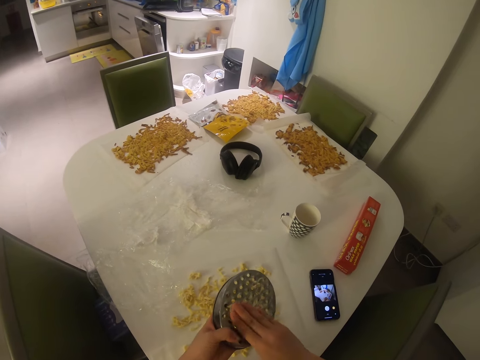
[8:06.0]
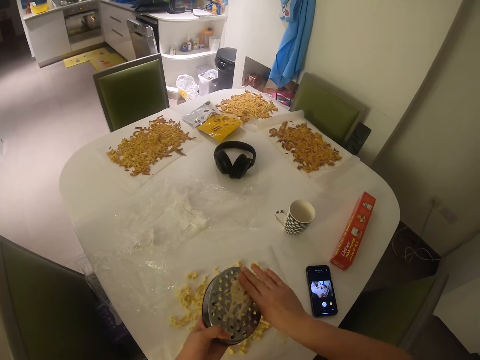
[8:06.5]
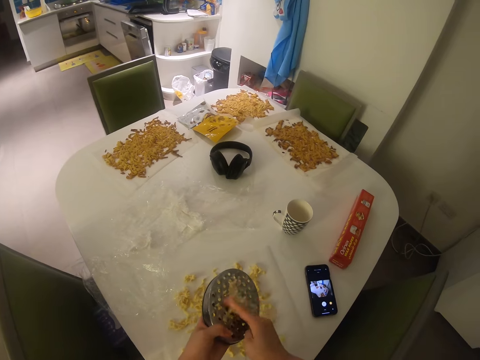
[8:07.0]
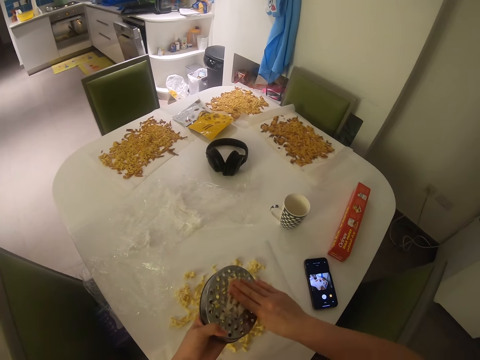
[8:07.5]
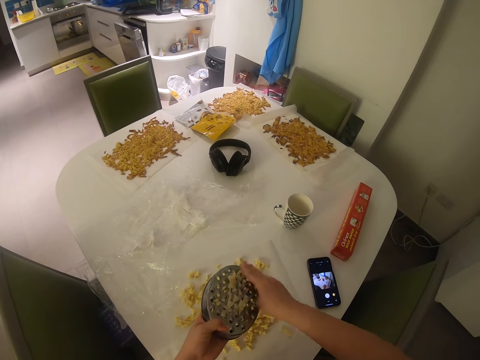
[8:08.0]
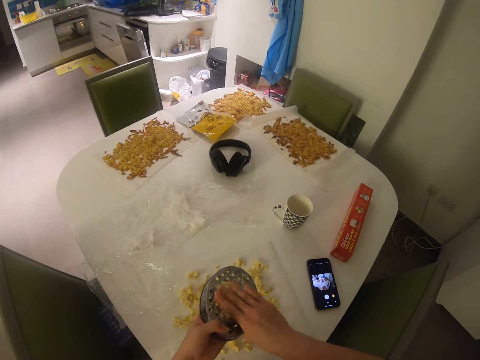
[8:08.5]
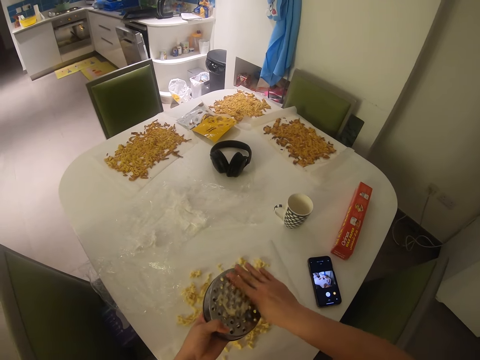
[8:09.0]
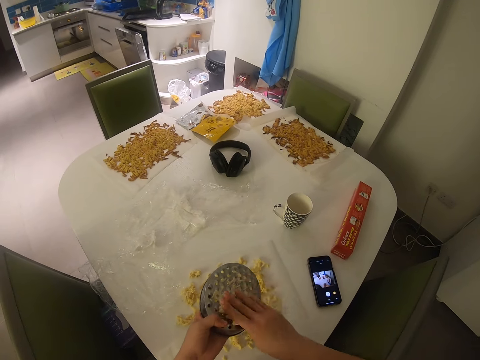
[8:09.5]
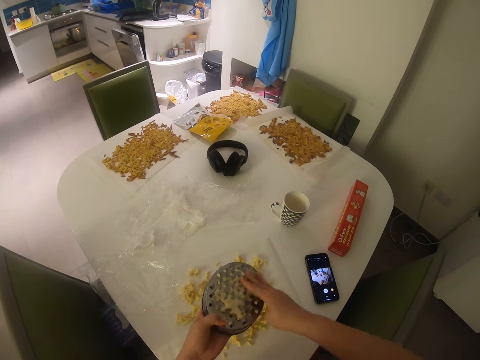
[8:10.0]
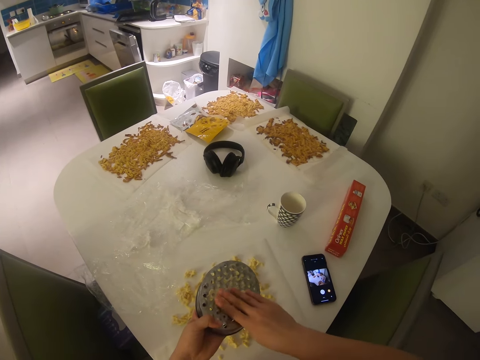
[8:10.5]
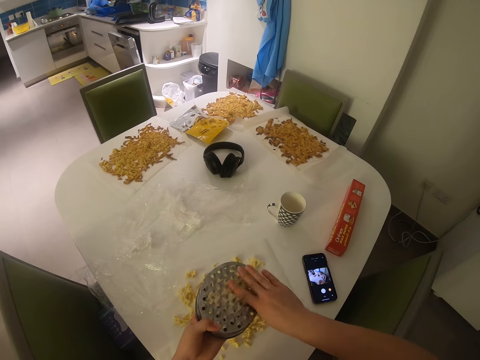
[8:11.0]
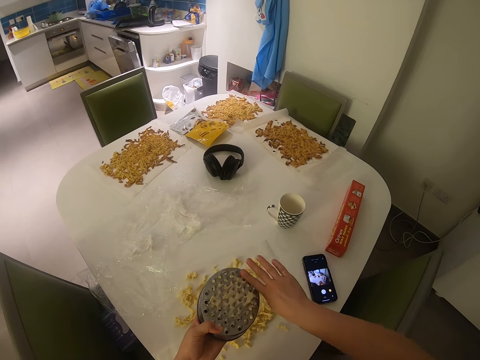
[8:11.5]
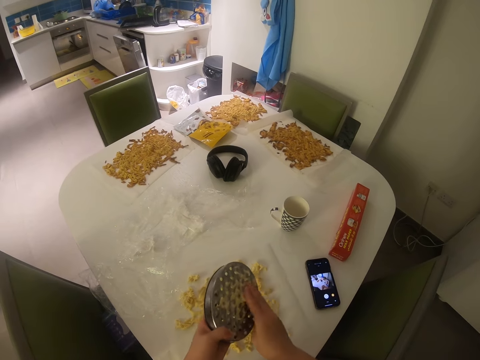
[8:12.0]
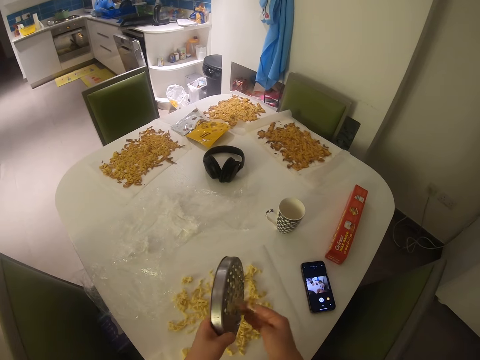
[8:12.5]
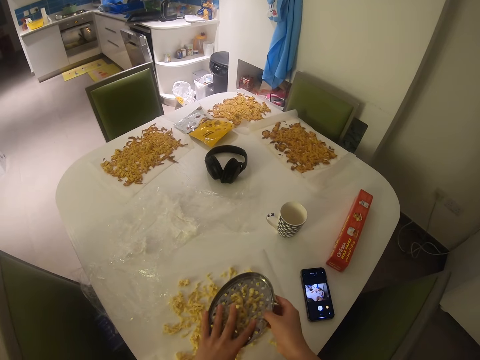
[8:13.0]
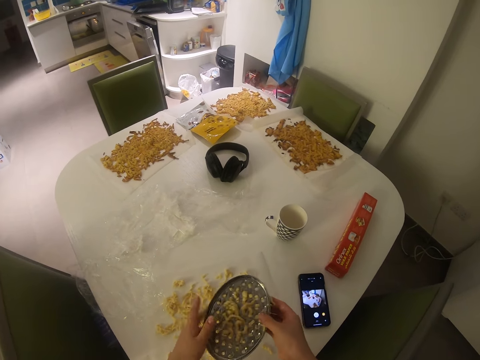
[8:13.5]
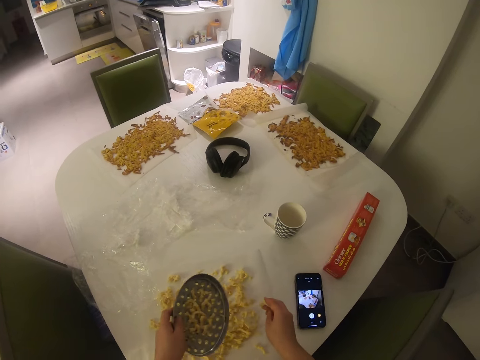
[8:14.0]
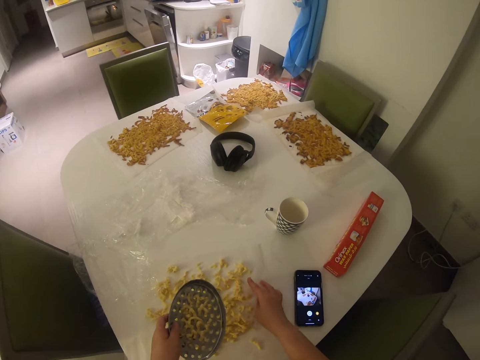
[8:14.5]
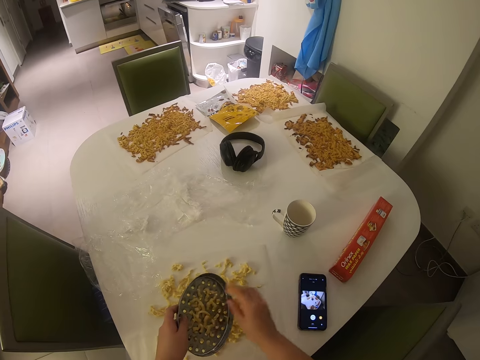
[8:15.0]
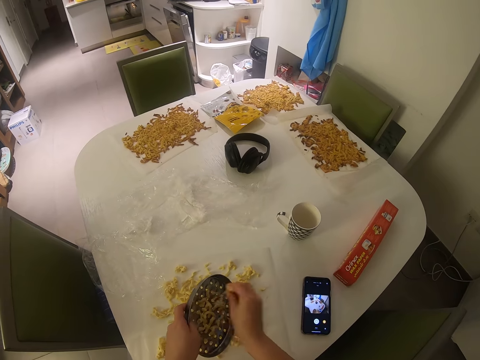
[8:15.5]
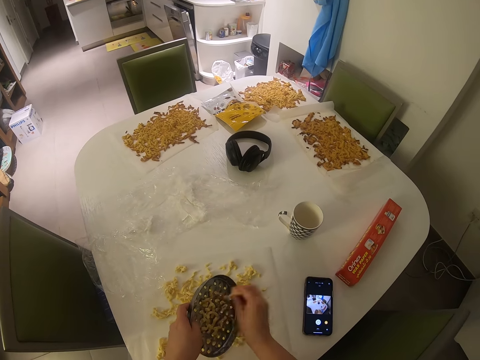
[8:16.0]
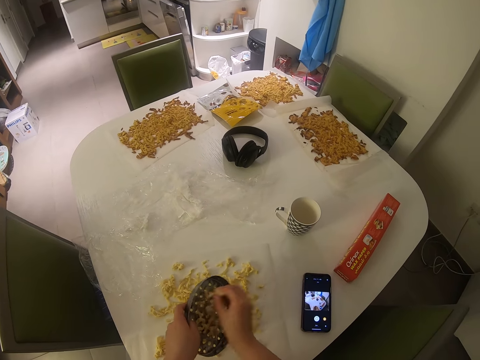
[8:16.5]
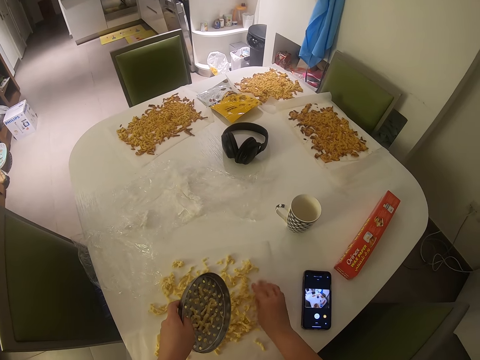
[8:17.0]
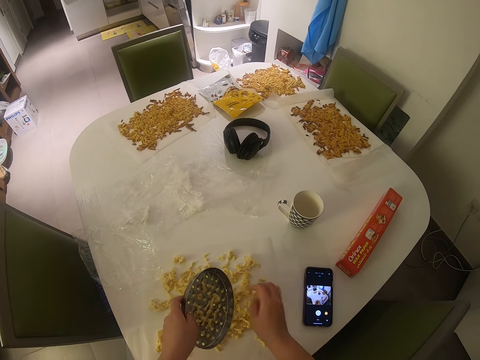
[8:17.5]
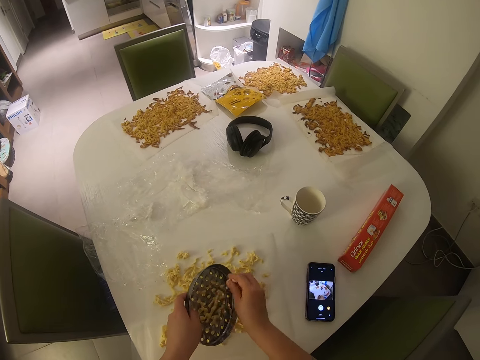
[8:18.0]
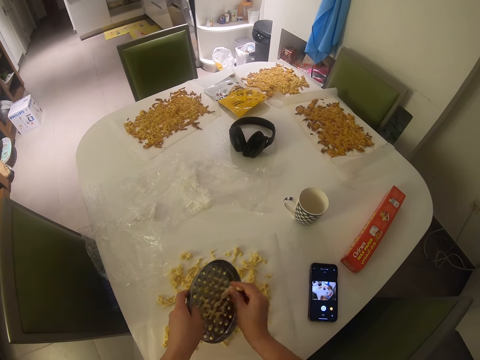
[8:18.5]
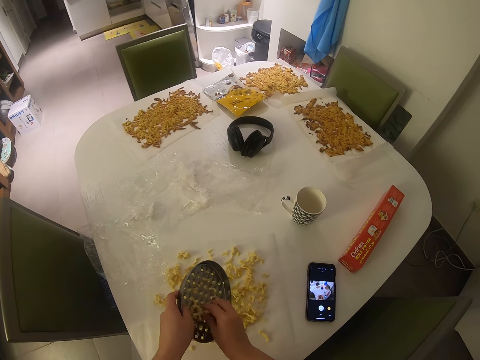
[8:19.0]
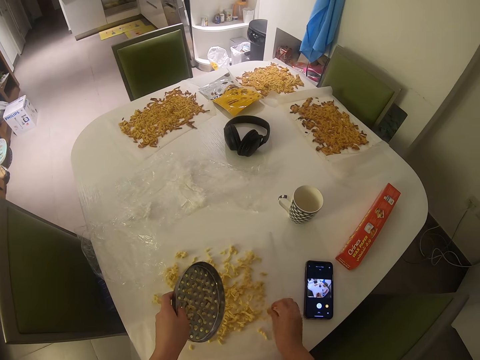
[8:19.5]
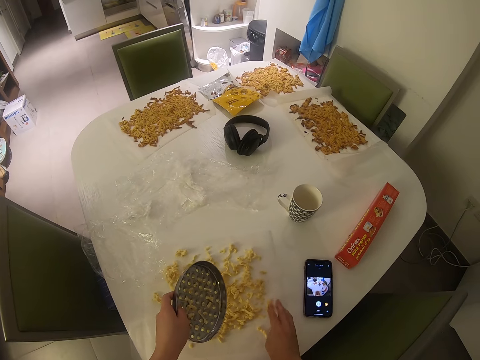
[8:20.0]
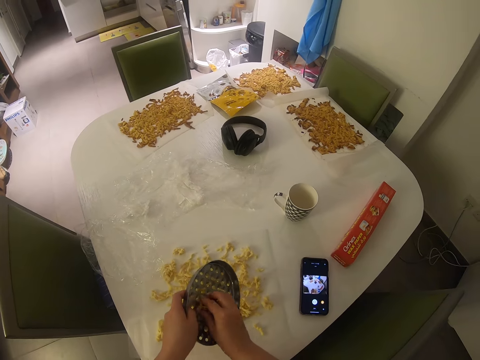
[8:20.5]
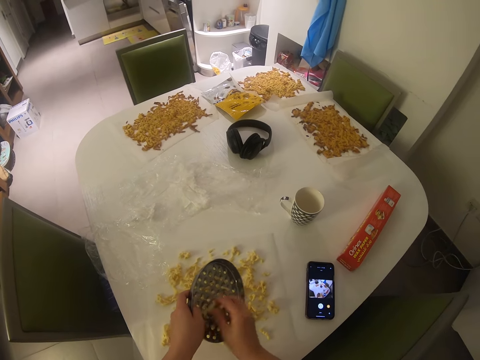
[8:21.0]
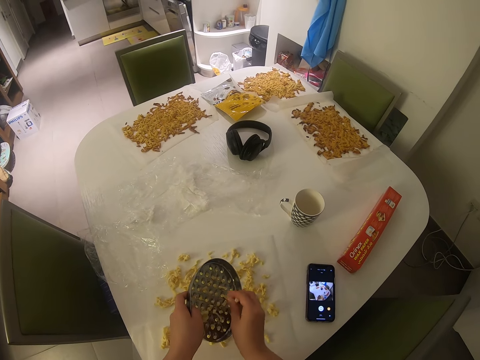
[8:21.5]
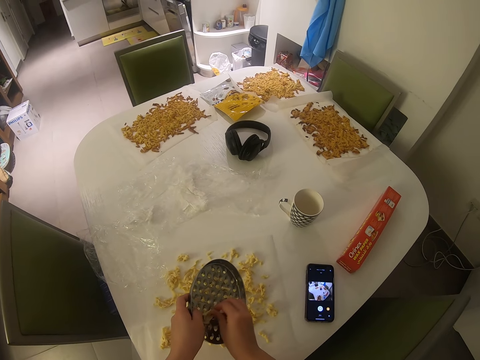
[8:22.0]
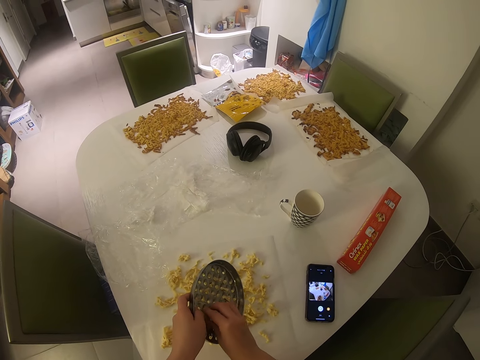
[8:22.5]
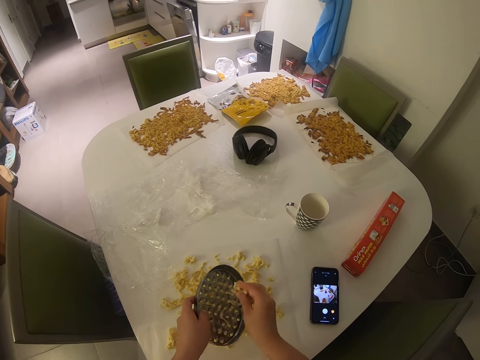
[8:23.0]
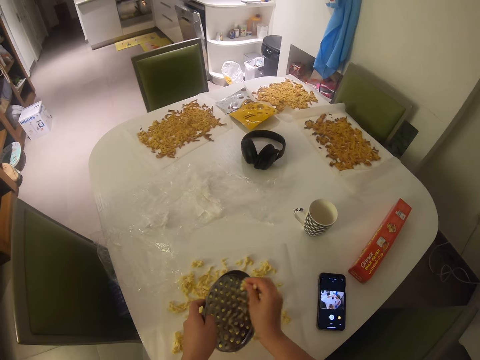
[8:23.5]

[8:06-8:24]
The camera wearer flips the grinder or grater. He pulls his hand off something. He puts something on the paper. He removes doughs from the grater to the table. He puts something on the paper. He removes something from the grinder. He puts something on the paper. He removes something from the grinder.

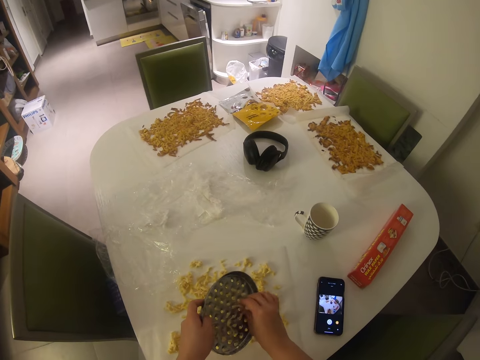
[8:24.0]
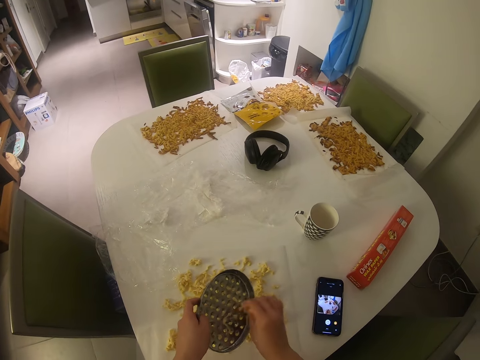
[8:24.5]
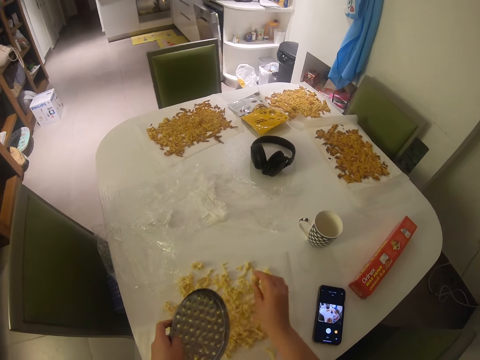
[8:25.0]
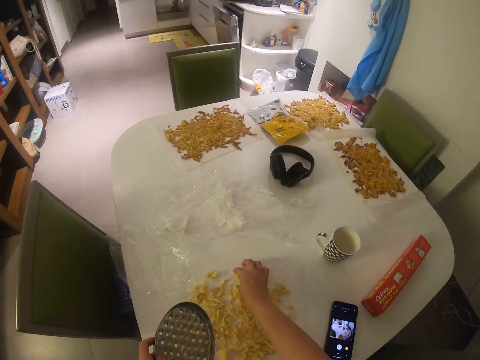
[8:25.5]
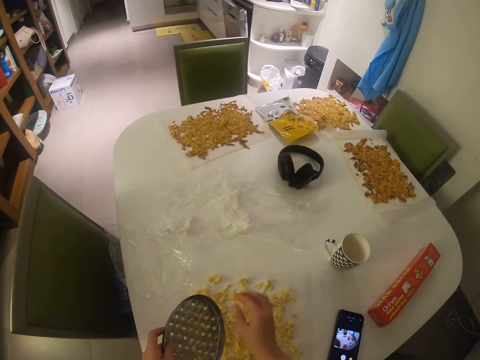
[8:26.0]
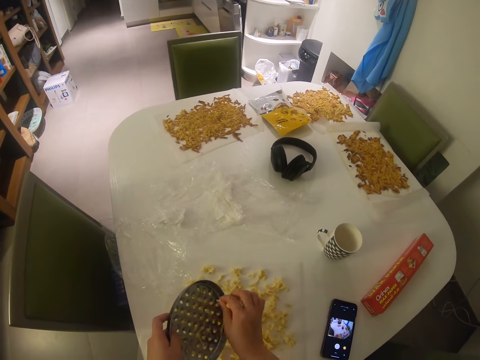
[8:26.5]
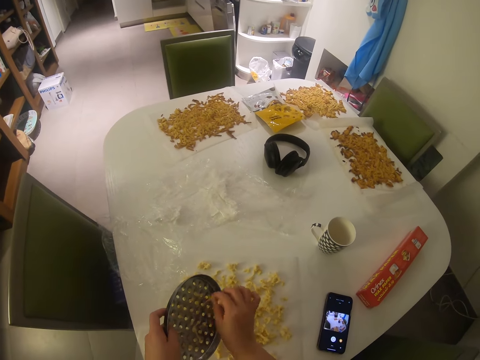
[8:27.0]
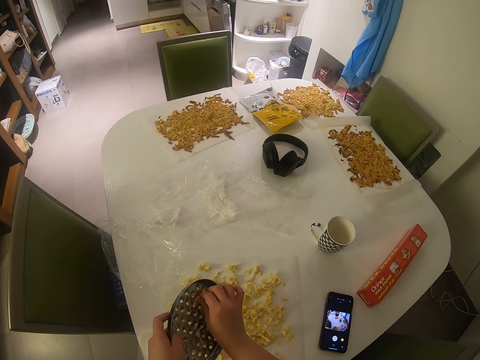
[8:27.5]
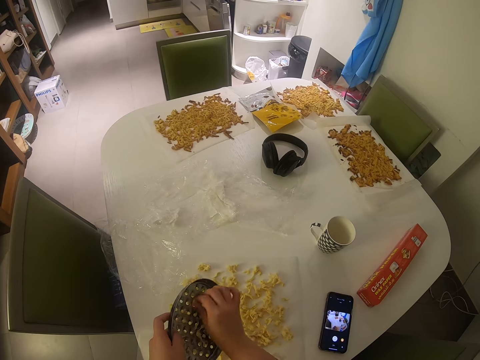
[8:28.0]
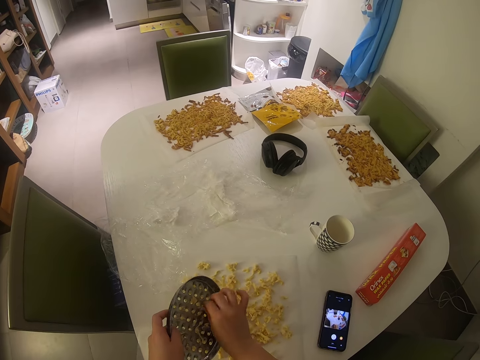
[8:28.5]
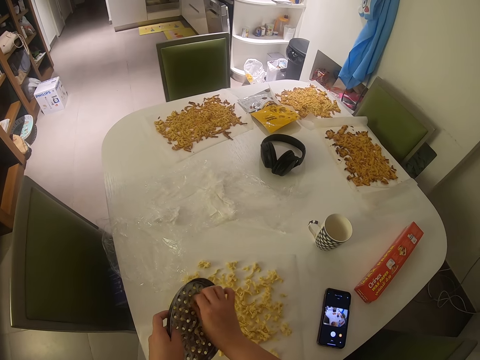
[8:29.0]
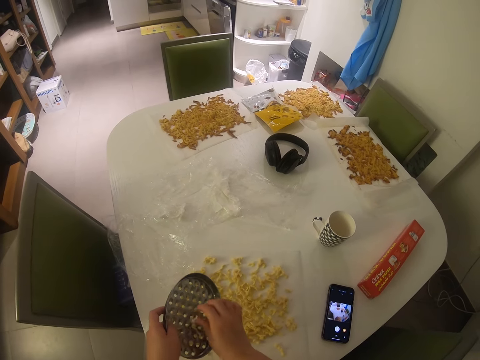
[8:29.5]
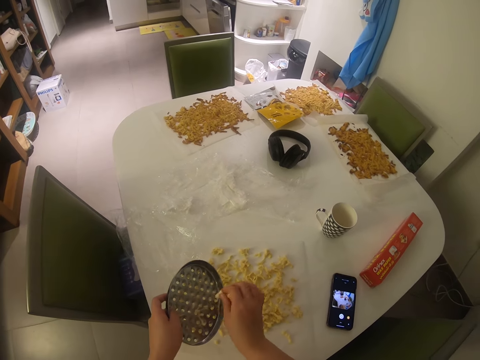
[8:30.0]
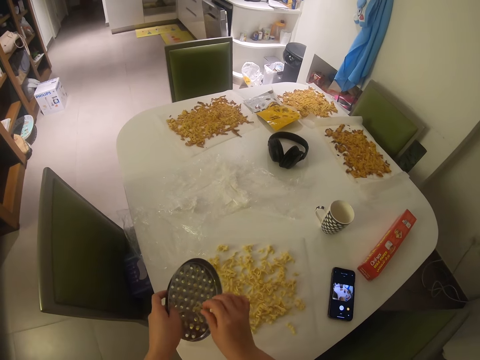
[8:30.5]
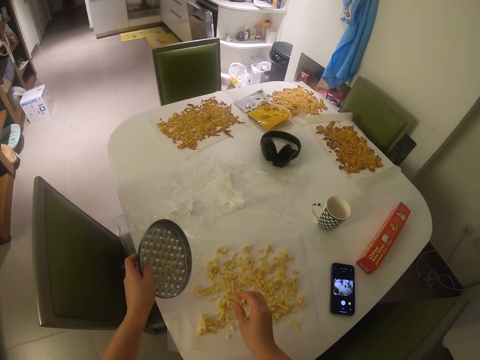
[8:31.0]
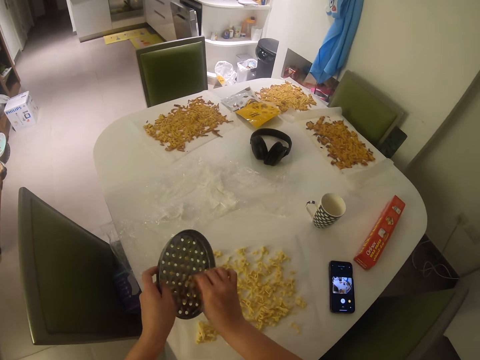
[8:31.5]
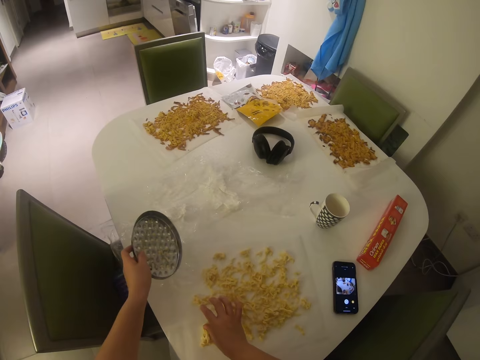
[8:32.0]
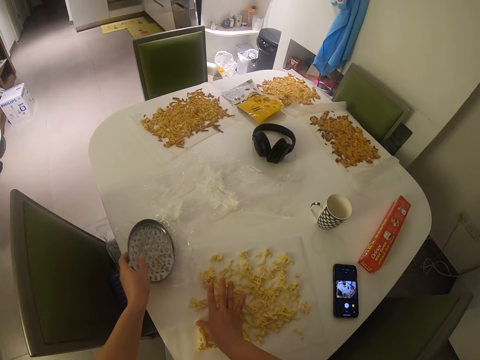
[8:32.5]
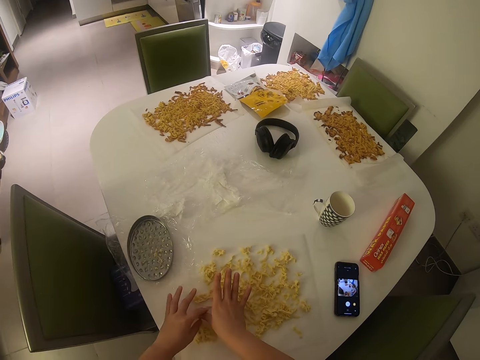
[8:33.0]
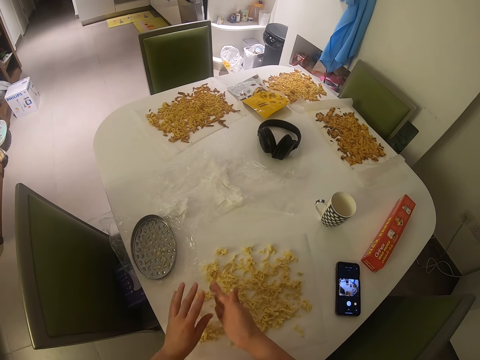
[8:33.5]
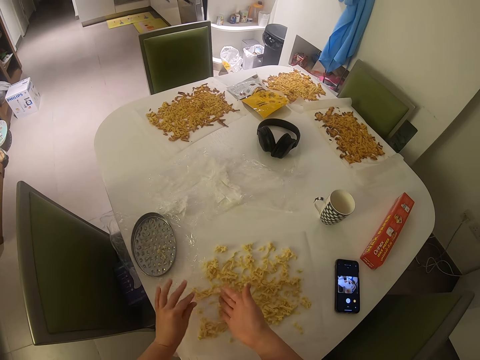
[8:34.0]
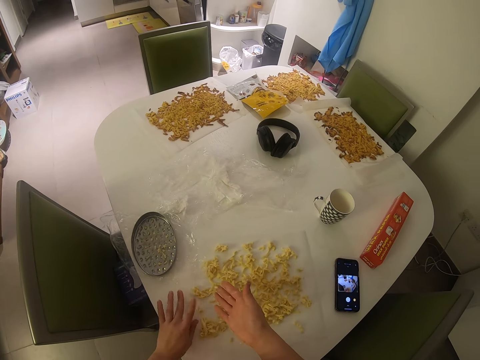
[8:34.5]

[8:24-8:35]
The camera wearer puts something on the paper. She removes something from the grinder. She puts something on the paper. She puts the grinder on the plastic wrapper. She removes the dough in her hand on the baking sheet.
